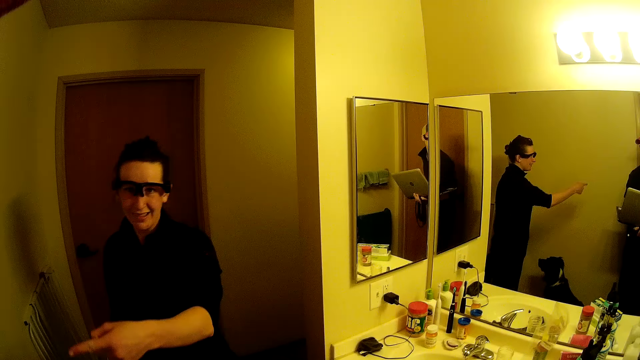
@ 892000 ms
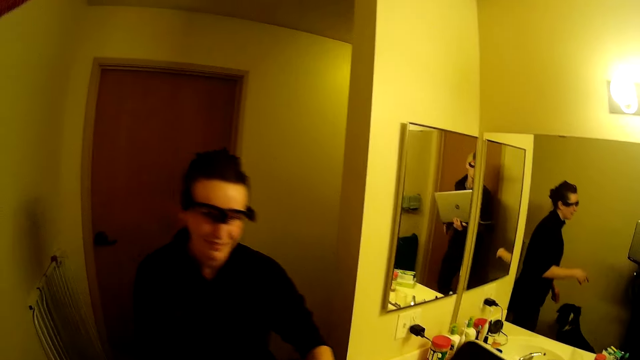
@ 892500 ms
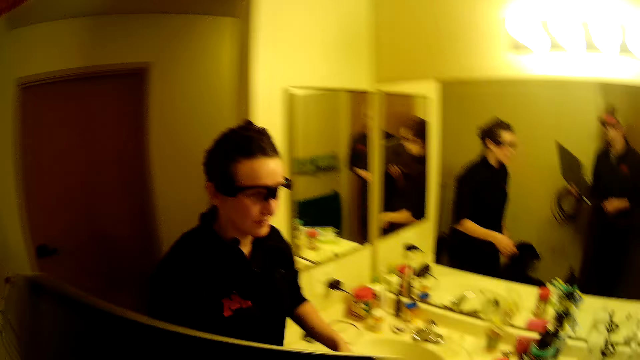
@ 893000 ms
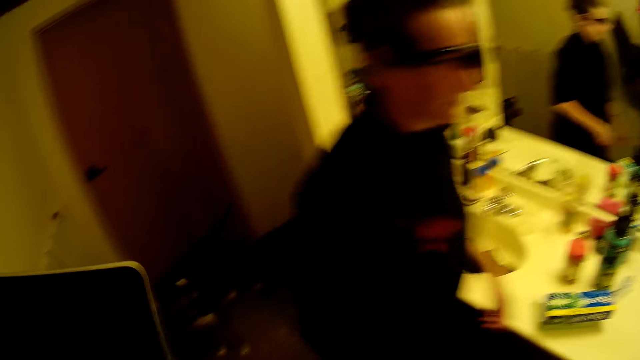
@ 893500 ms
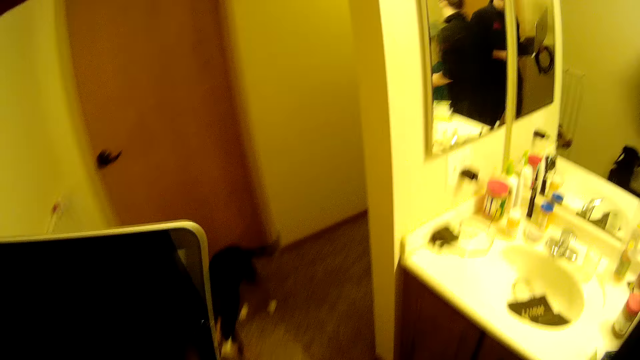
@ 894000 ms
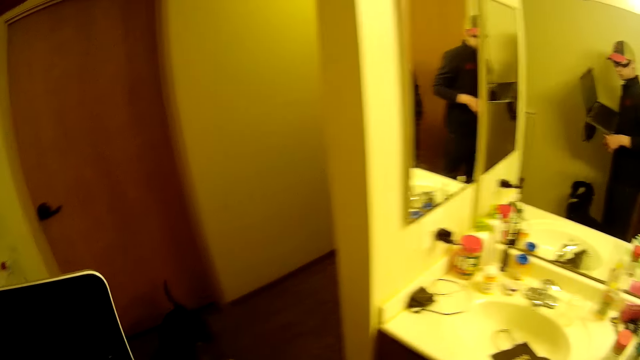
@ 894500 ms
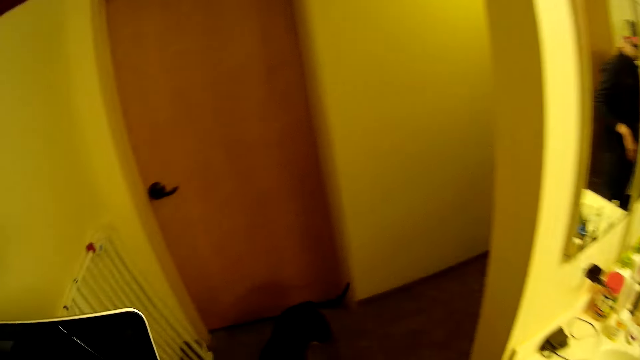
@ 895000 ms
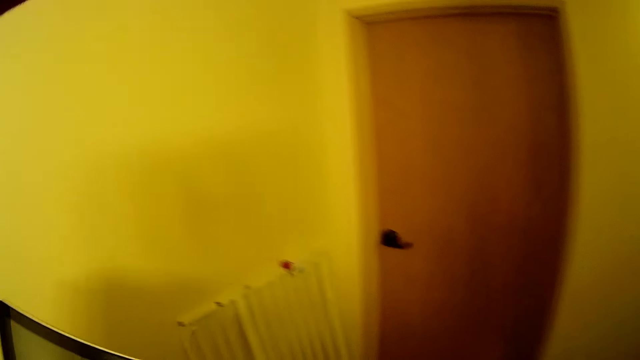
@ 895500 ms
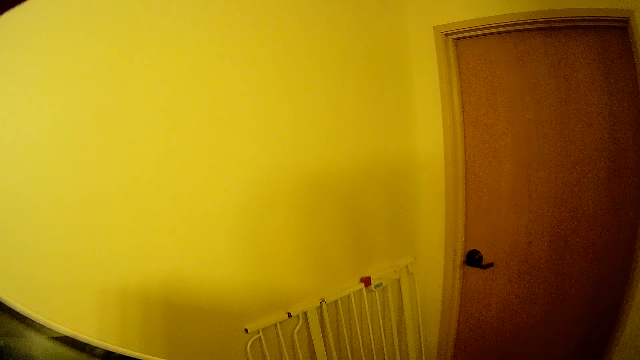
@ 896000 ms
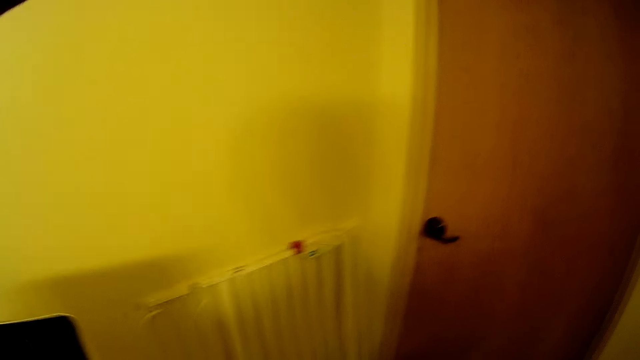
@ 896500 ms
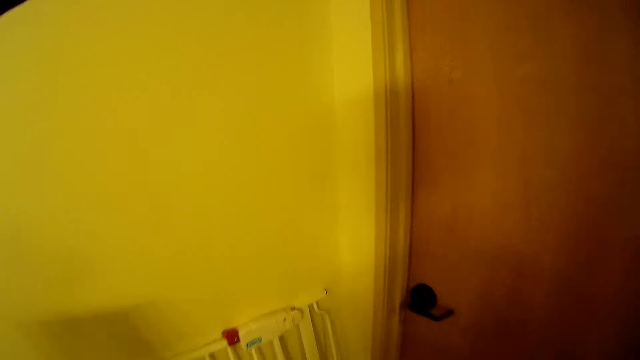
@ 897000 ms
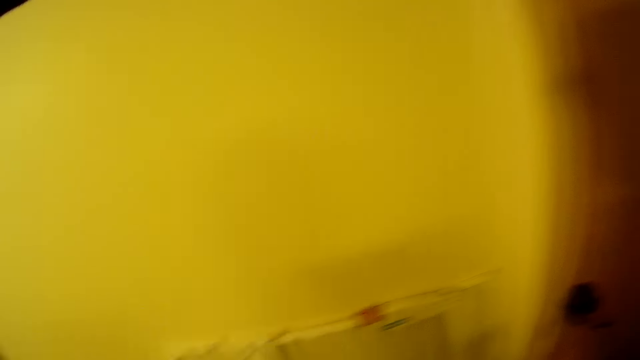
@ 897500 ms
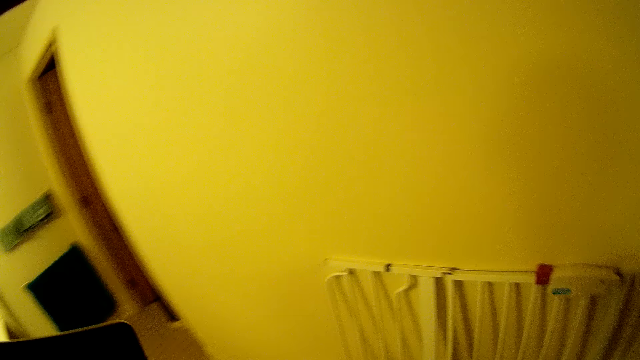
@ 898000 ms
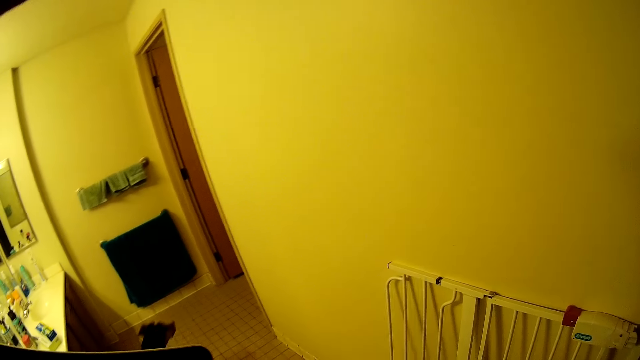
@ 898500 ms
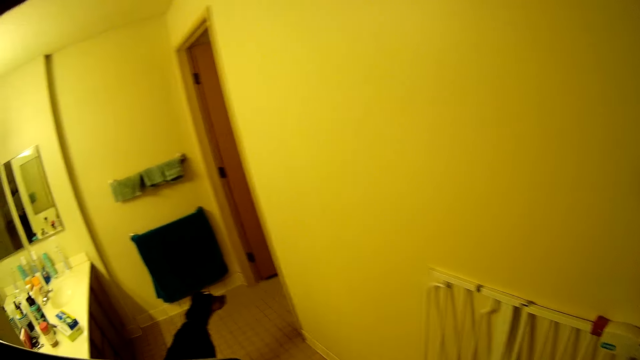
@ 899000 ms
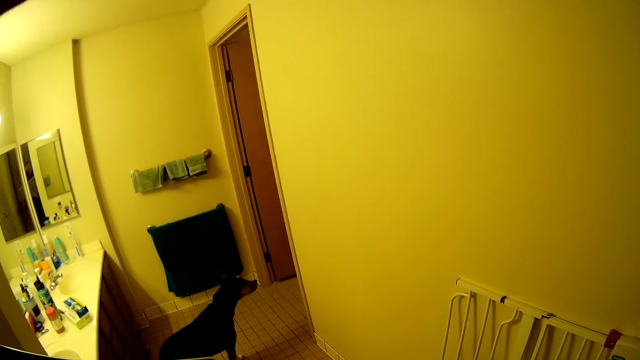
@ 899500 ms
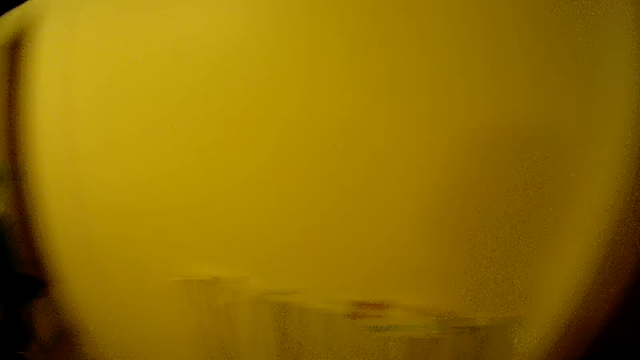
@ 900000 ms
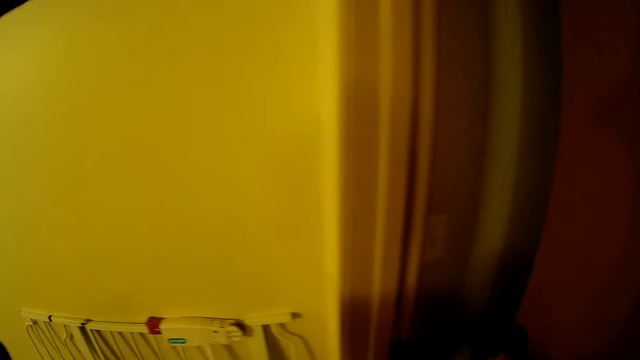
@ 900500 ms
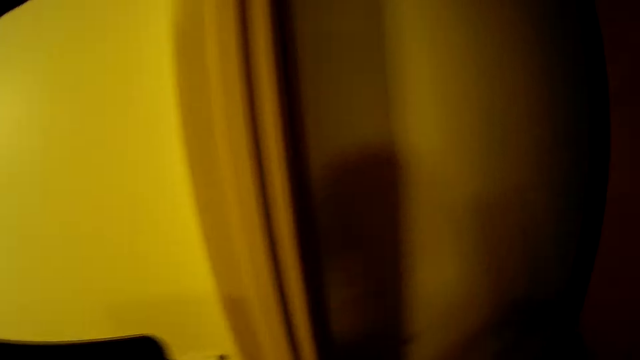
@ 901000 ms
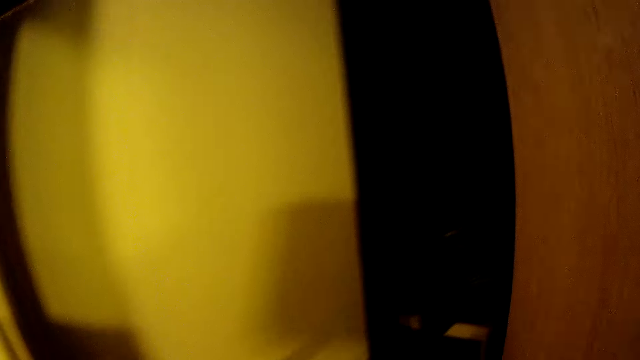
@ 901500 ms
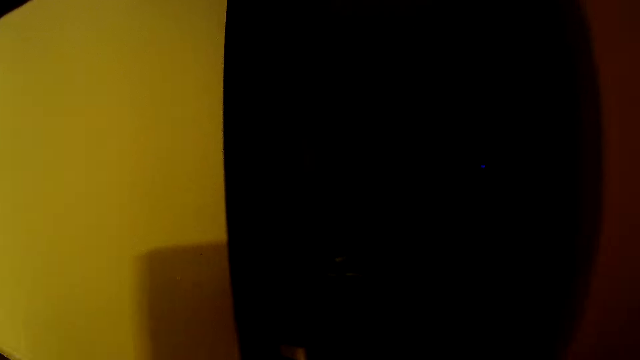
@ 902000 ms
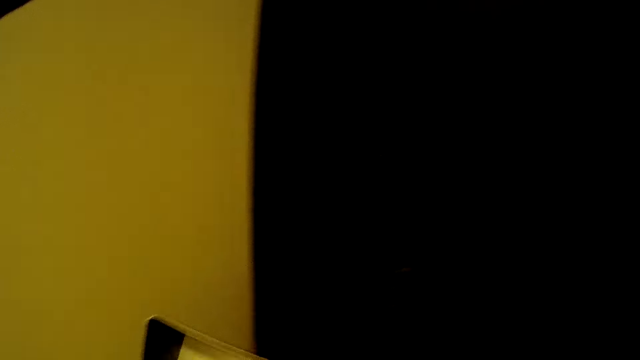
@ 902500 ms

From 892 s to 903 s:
A man talks to the camera wearer. The woman walks in the room. The camera wearer looks around. They walk in the room. They look at a dog. They open a door.

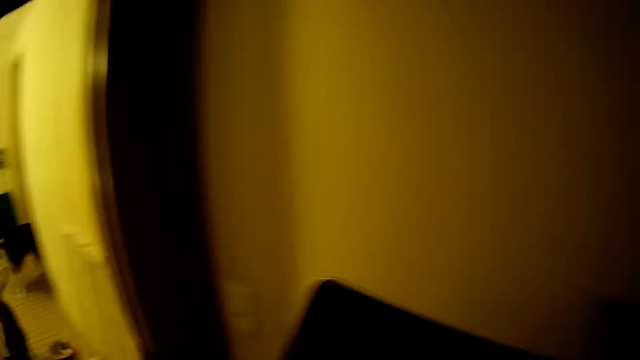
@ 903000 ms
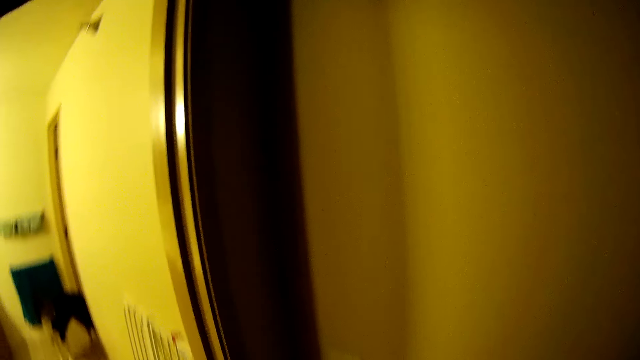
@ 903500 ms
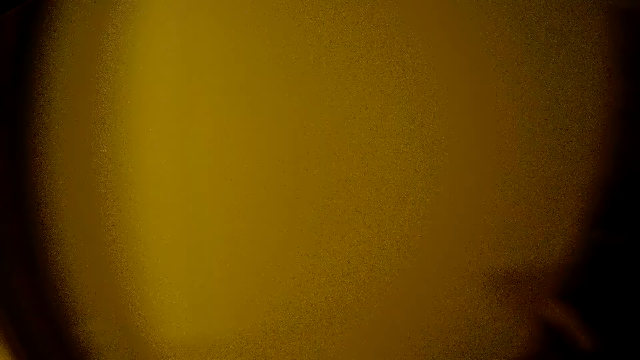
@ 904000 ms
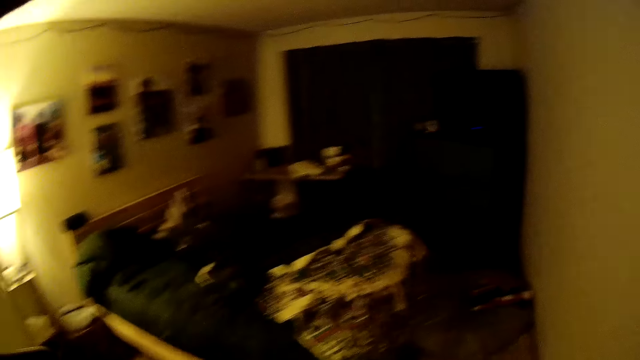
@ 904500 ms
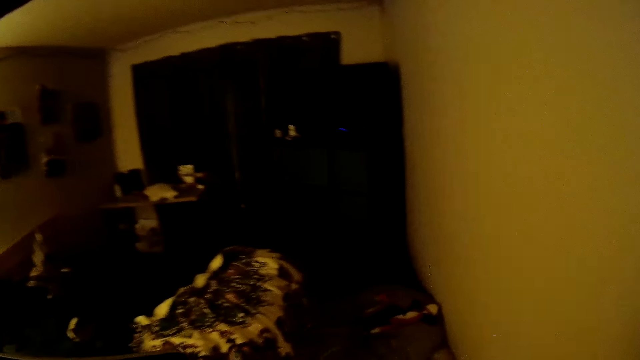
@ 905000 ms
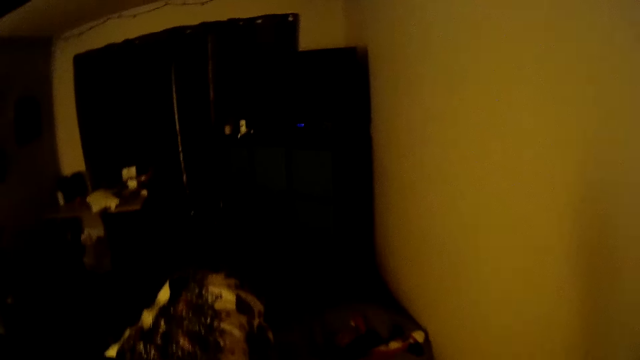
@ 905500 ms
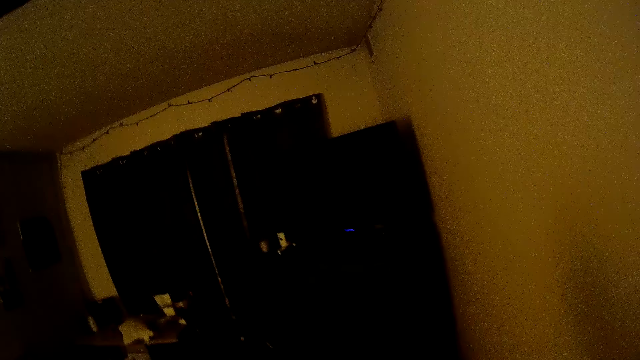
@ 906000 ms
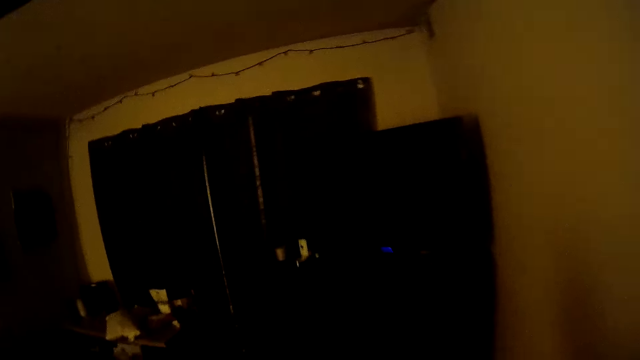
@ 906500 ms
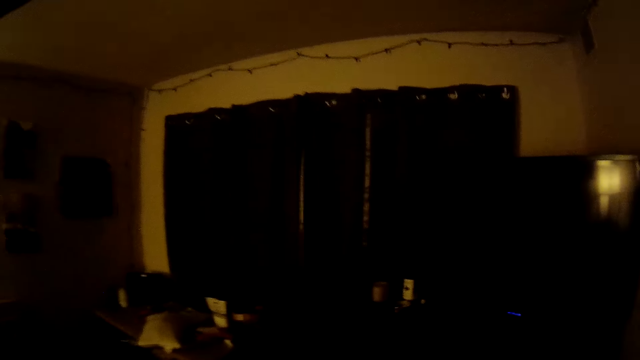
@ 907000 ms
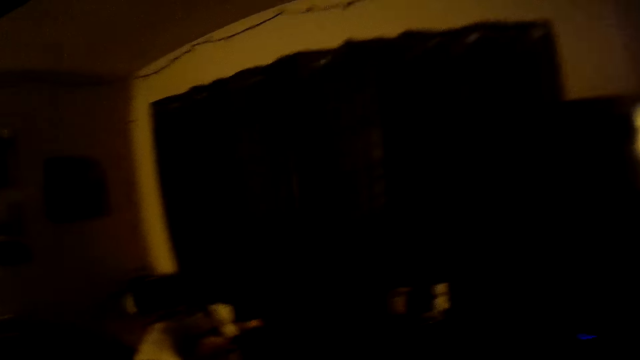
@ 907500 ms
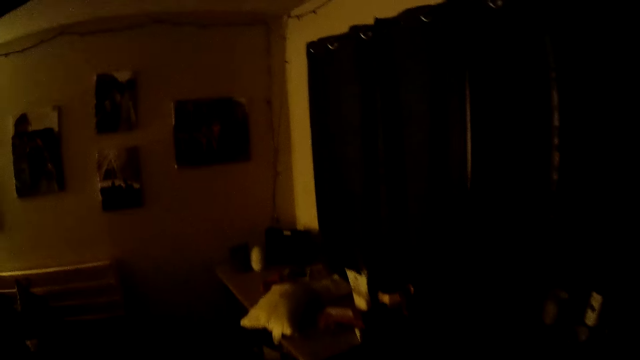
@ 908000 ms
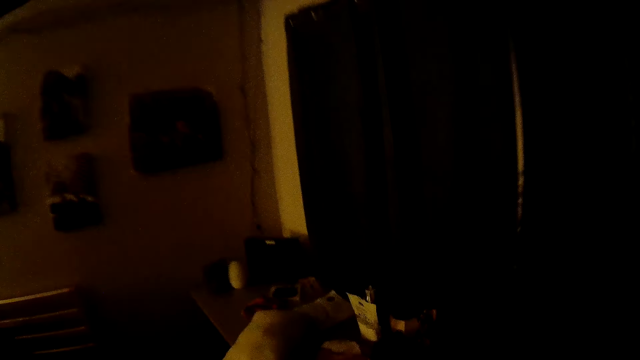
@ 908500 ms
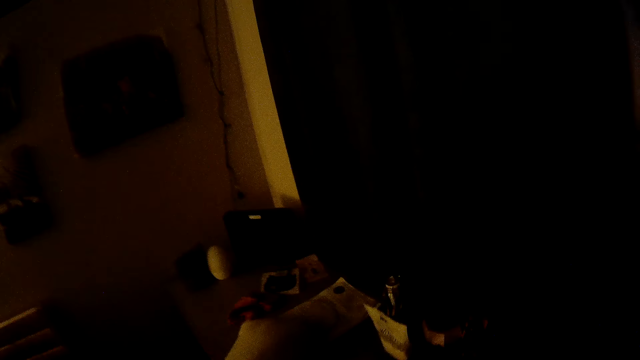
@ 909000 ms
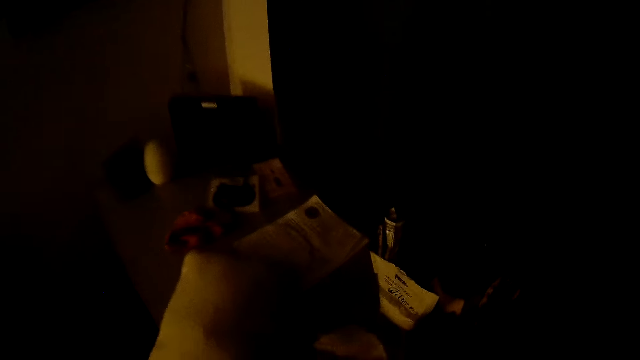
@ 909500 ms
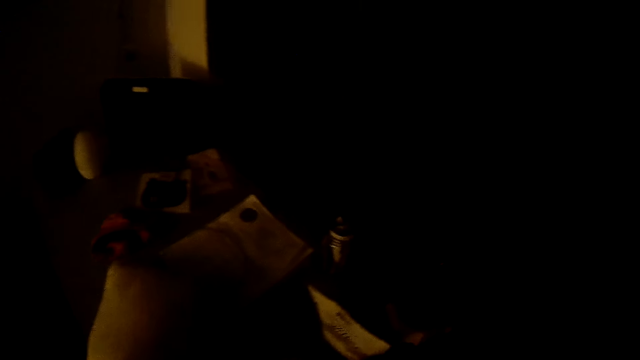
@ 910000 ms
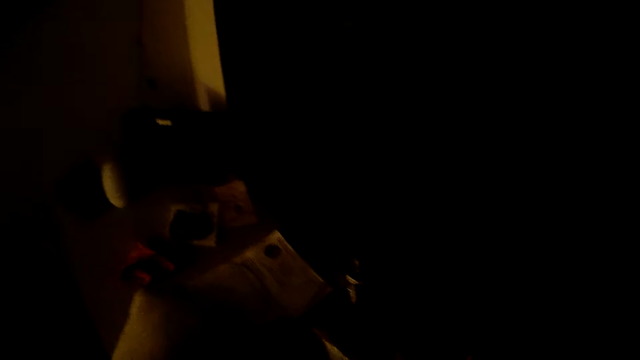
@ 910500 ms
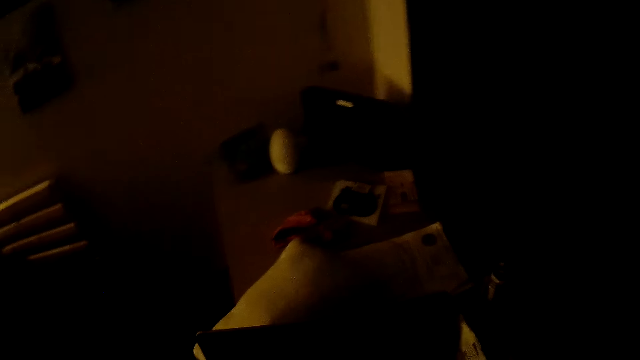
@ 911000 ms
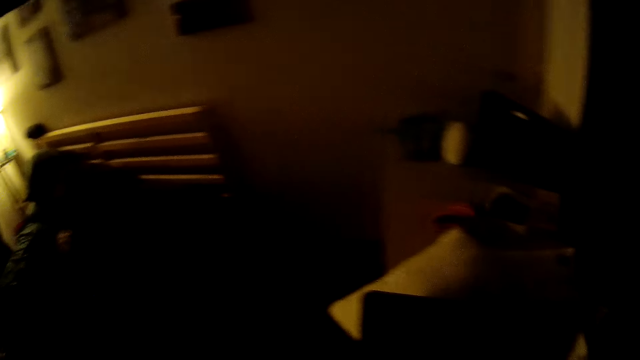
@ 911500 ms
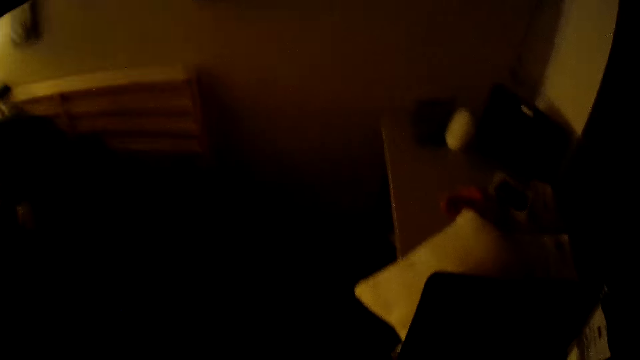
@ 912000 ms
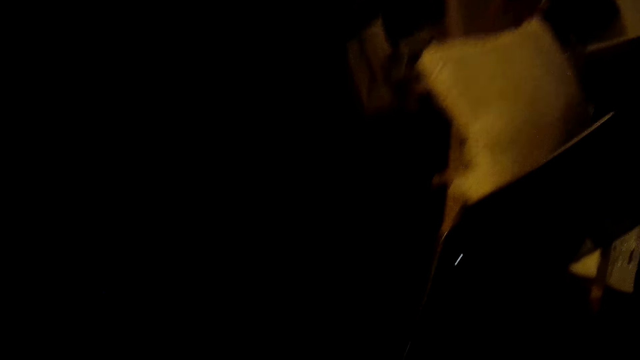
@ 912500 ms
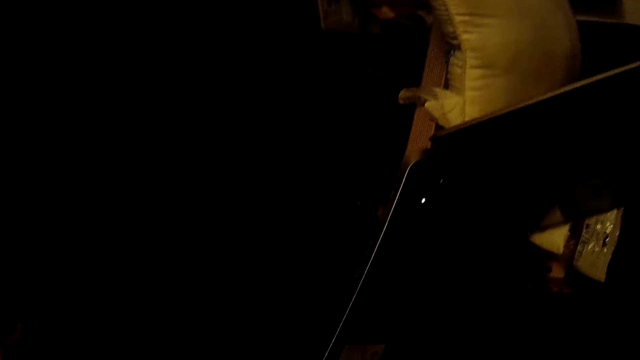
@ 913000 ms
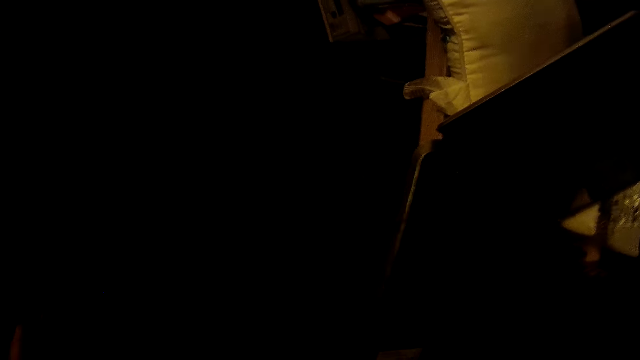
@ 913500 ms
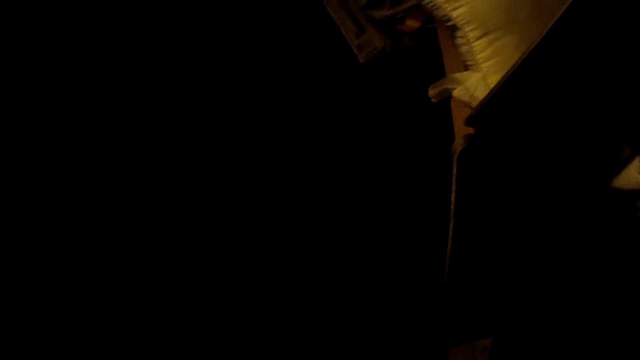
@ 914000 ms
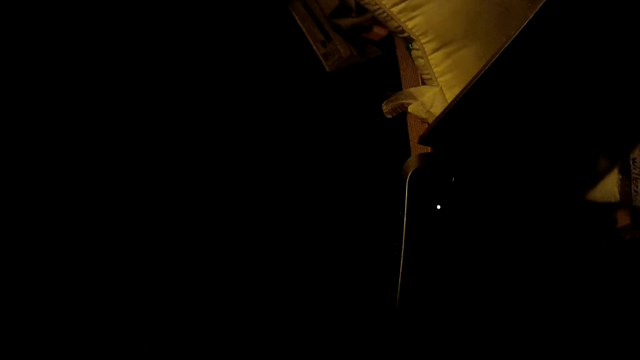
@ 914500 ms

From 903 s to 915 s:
The camera wearer walks in the house. They put on the lights. They walk around. They place the laptop on the table.
